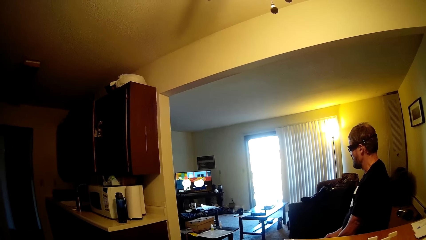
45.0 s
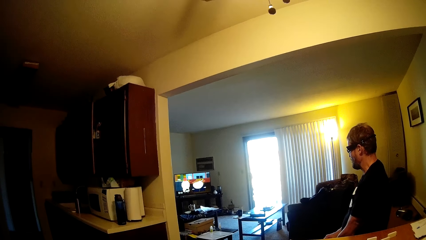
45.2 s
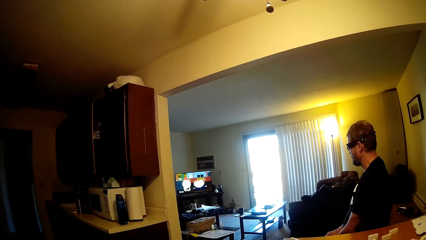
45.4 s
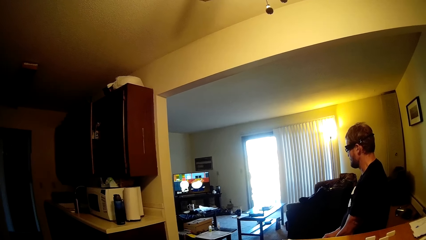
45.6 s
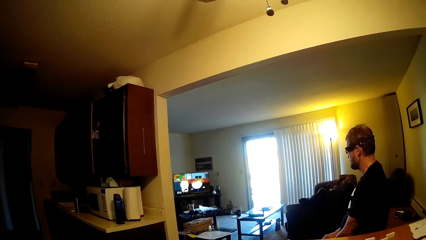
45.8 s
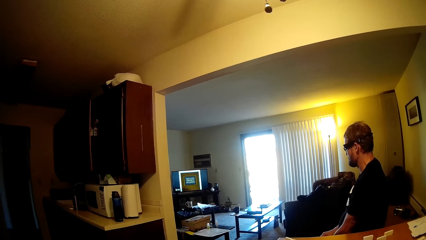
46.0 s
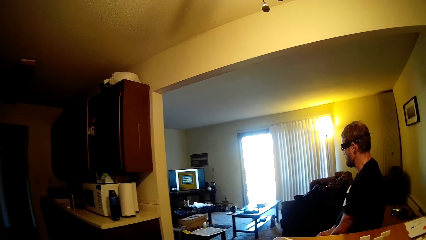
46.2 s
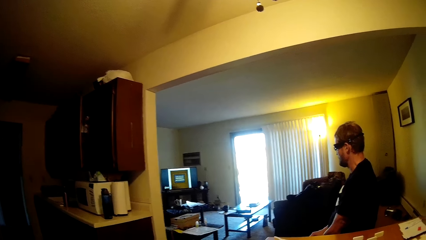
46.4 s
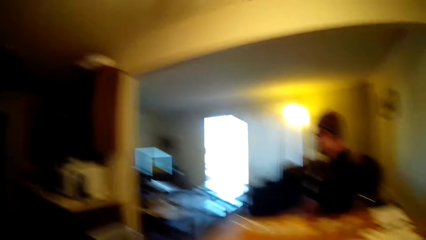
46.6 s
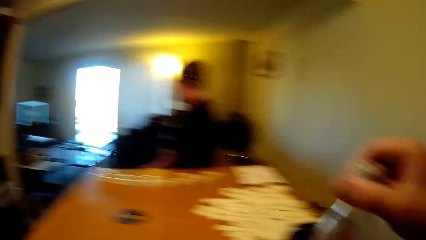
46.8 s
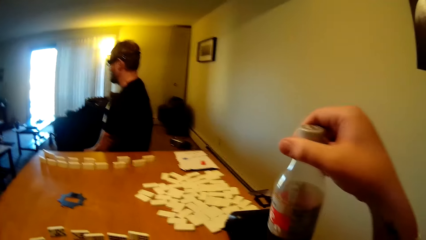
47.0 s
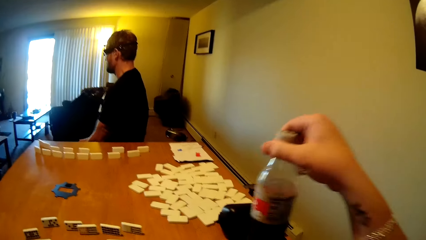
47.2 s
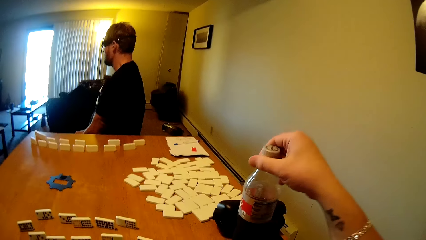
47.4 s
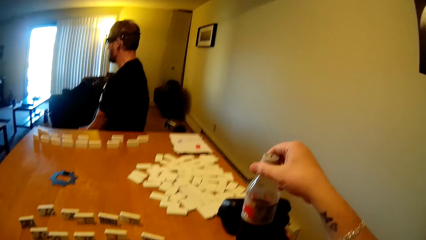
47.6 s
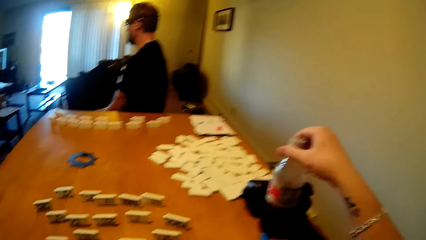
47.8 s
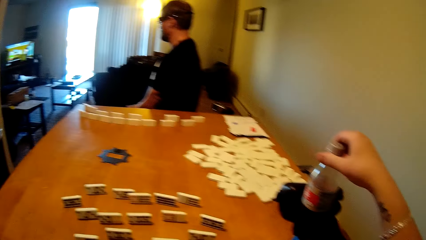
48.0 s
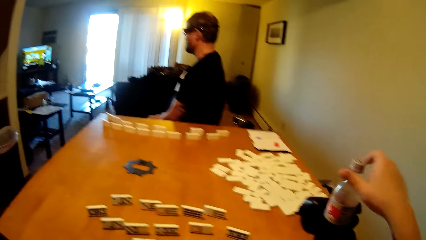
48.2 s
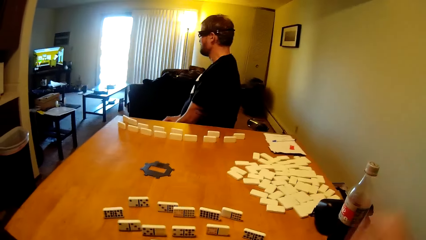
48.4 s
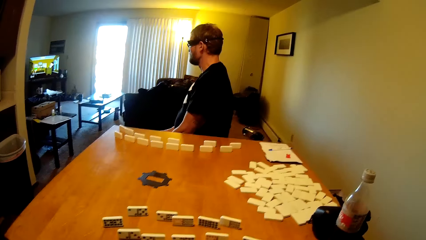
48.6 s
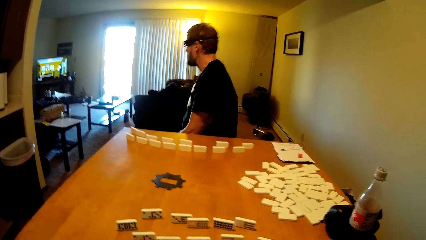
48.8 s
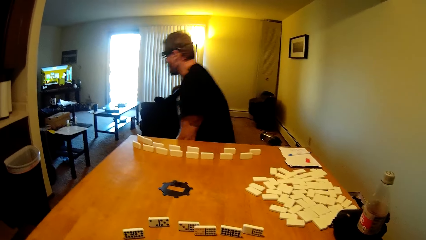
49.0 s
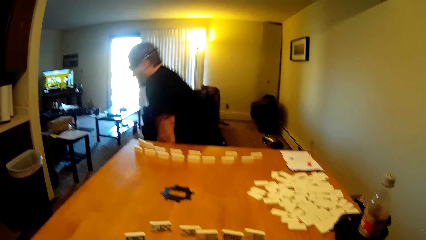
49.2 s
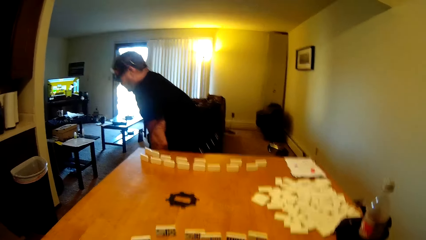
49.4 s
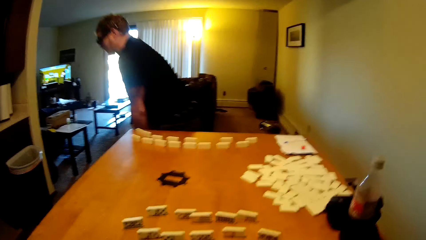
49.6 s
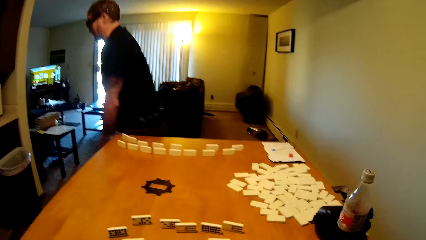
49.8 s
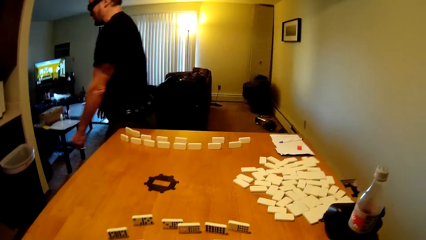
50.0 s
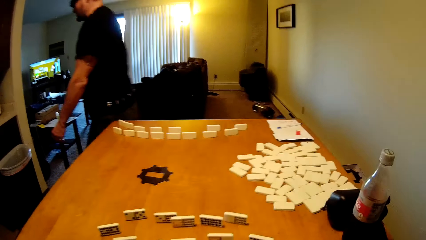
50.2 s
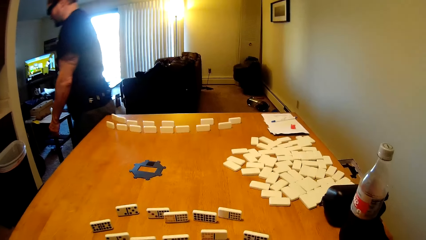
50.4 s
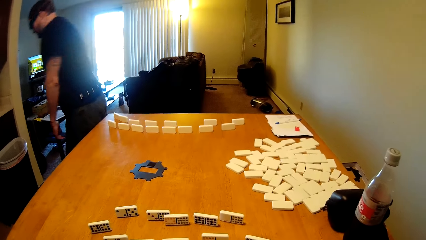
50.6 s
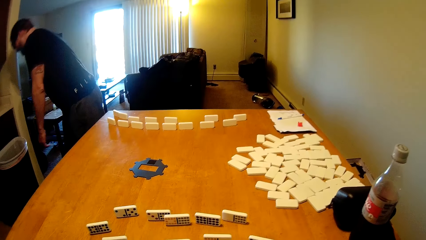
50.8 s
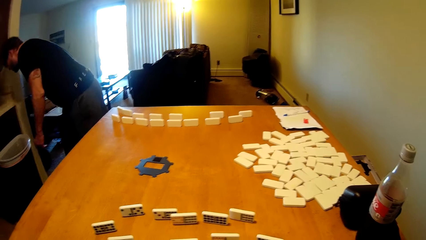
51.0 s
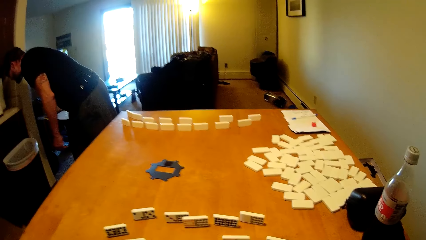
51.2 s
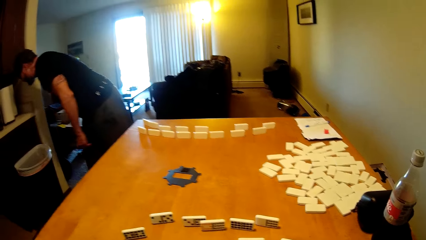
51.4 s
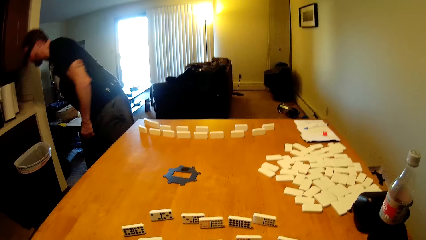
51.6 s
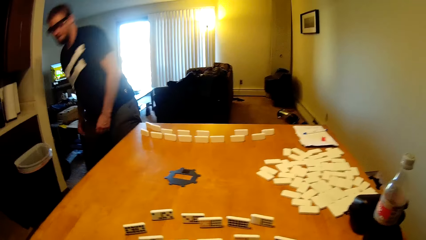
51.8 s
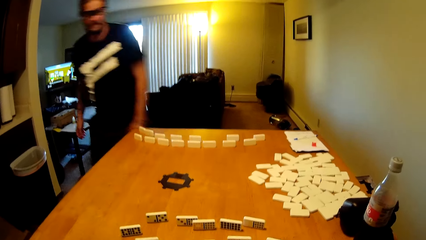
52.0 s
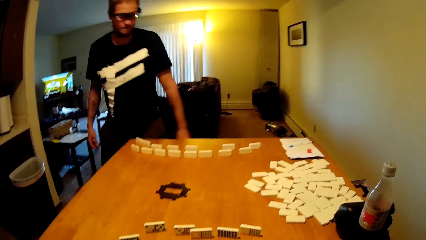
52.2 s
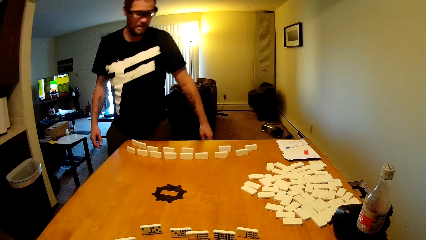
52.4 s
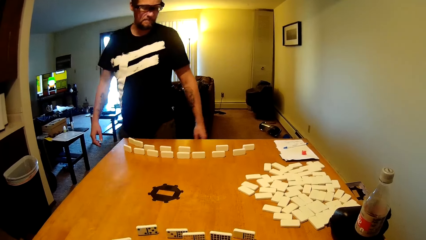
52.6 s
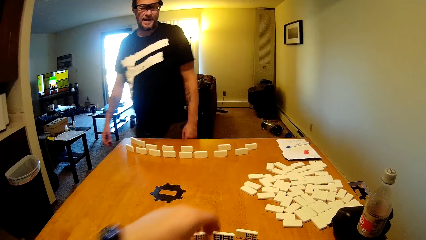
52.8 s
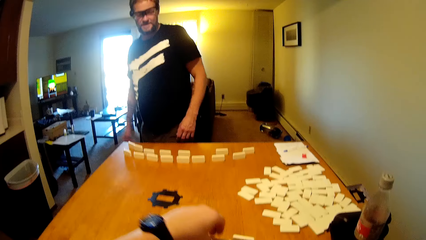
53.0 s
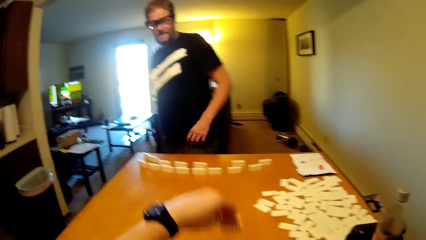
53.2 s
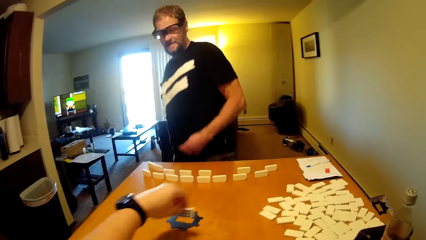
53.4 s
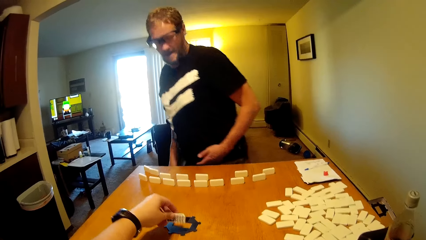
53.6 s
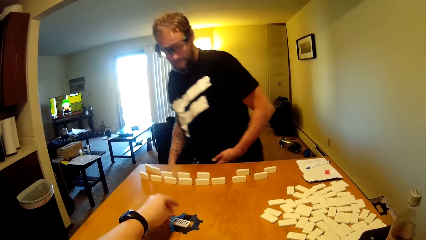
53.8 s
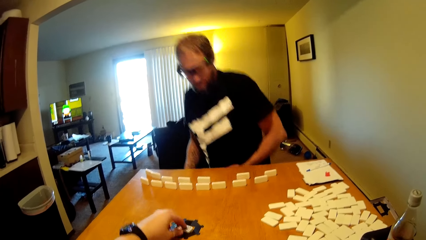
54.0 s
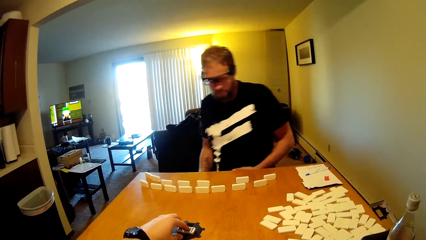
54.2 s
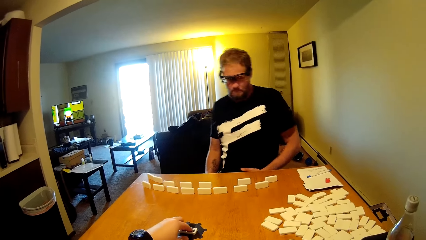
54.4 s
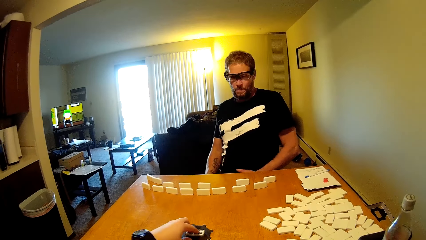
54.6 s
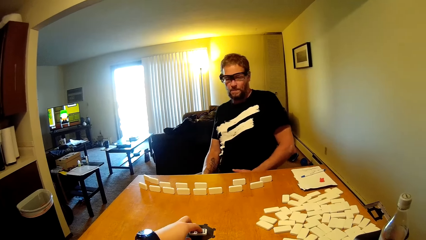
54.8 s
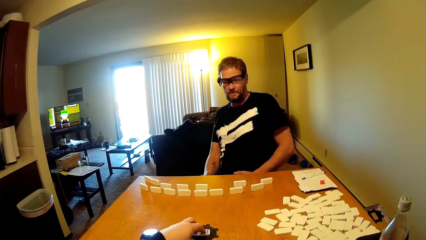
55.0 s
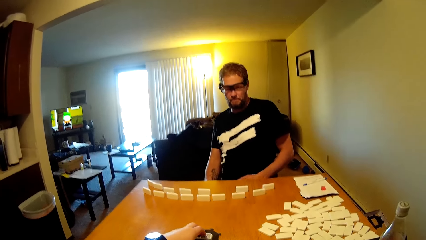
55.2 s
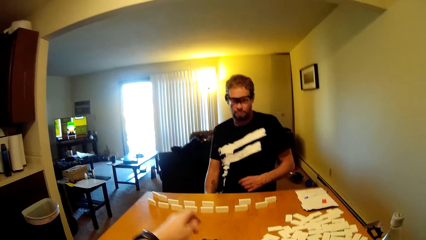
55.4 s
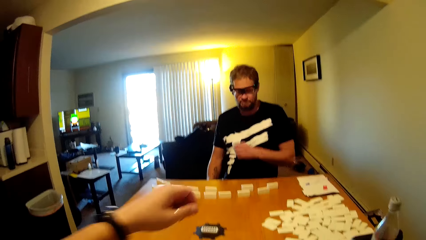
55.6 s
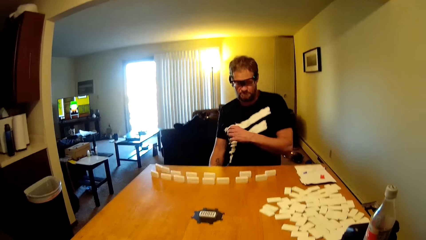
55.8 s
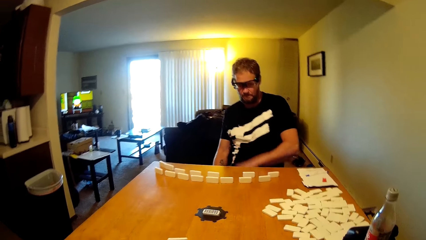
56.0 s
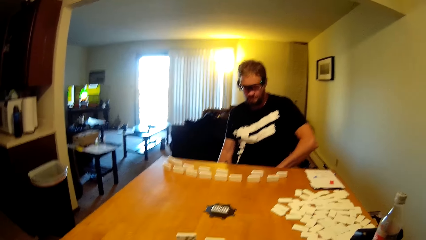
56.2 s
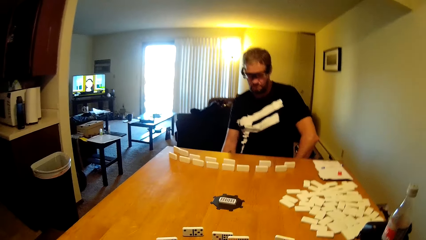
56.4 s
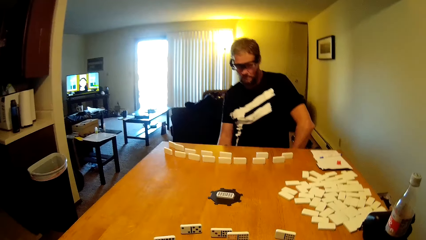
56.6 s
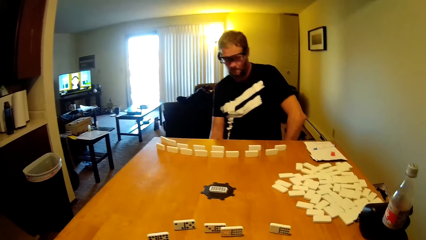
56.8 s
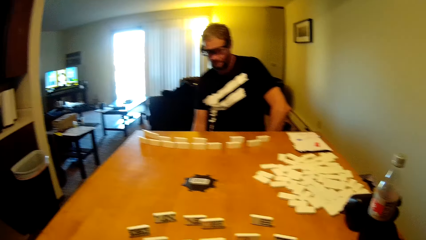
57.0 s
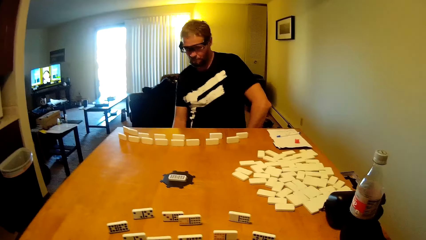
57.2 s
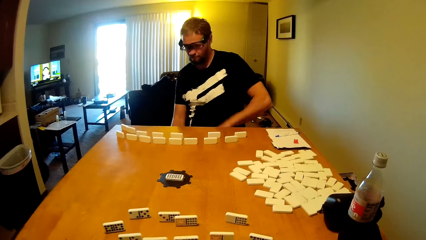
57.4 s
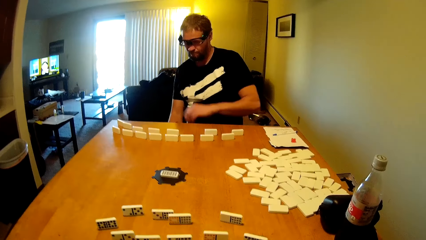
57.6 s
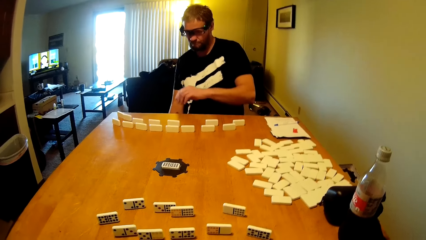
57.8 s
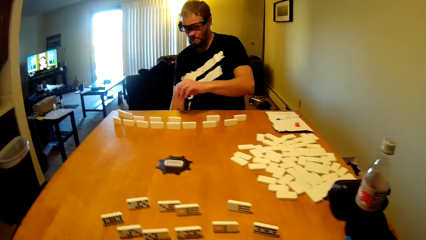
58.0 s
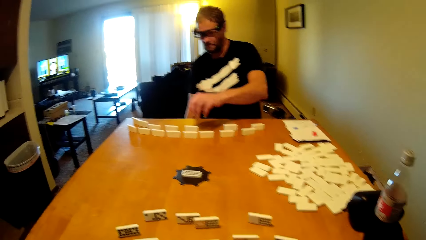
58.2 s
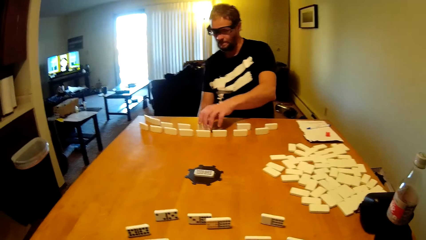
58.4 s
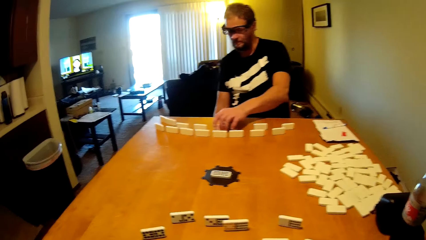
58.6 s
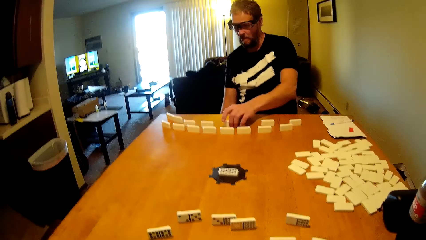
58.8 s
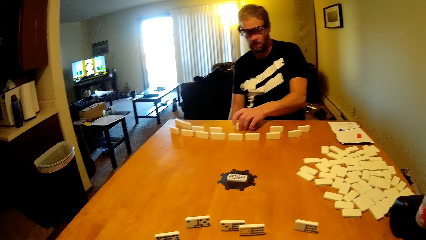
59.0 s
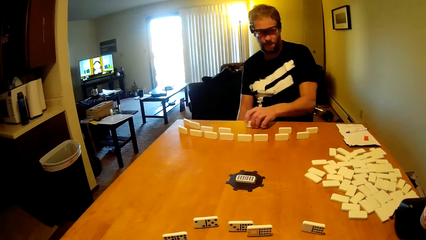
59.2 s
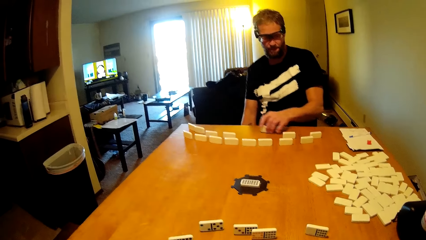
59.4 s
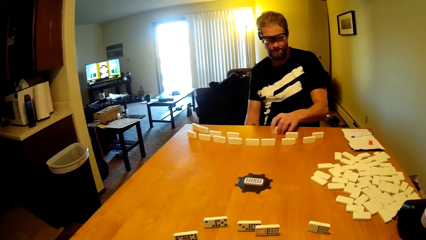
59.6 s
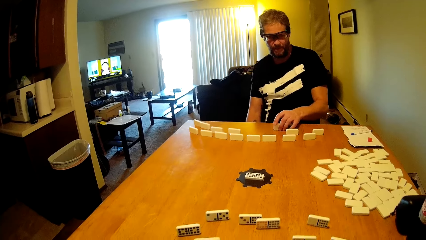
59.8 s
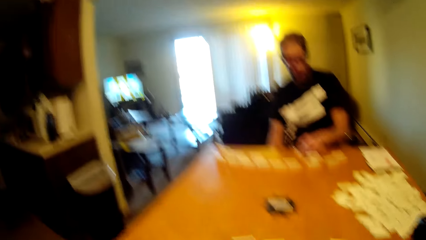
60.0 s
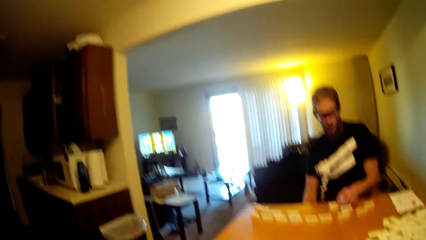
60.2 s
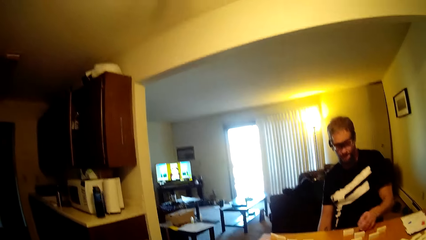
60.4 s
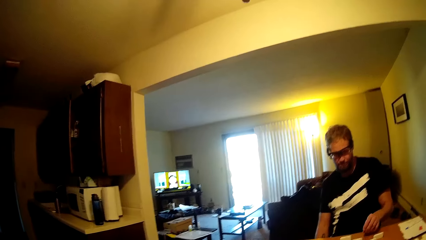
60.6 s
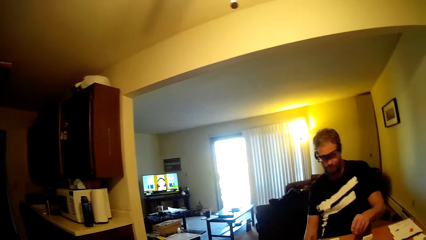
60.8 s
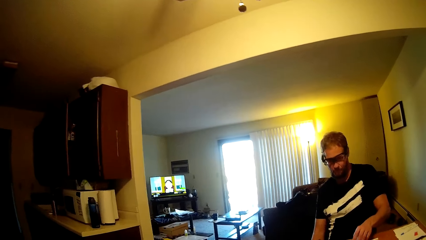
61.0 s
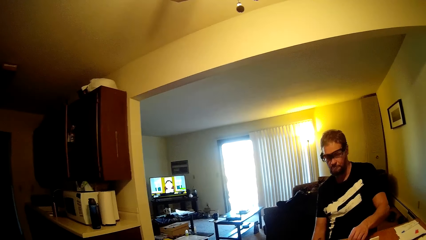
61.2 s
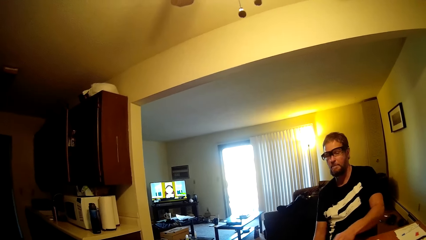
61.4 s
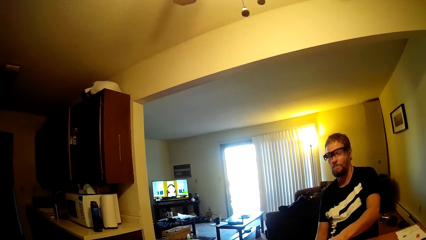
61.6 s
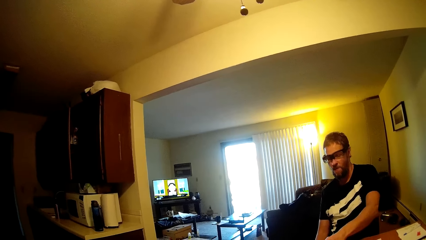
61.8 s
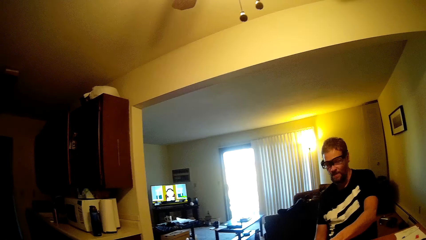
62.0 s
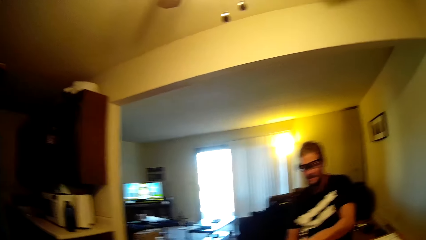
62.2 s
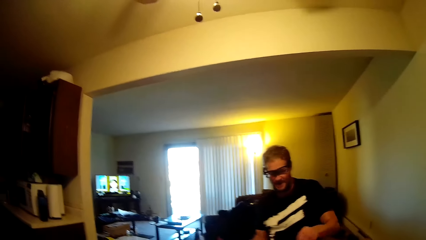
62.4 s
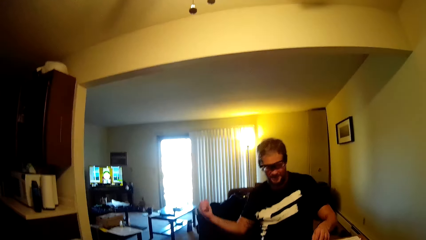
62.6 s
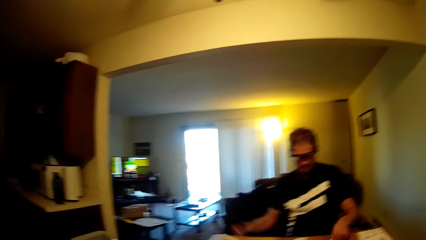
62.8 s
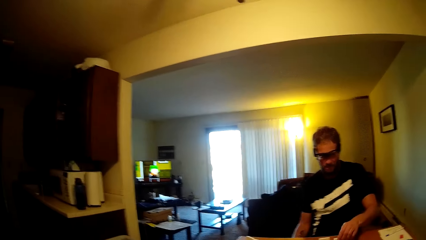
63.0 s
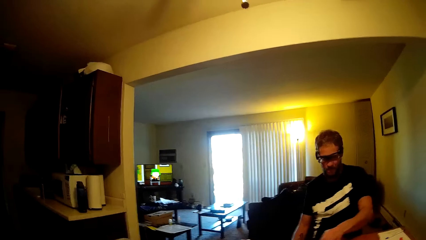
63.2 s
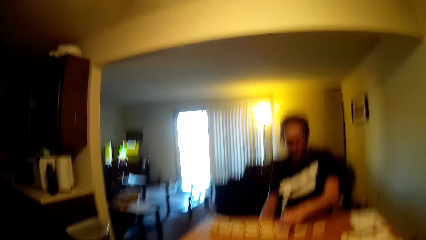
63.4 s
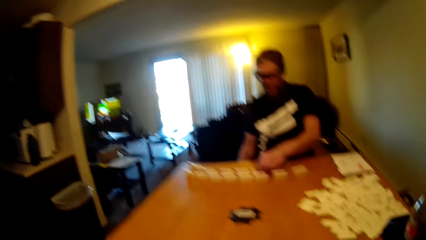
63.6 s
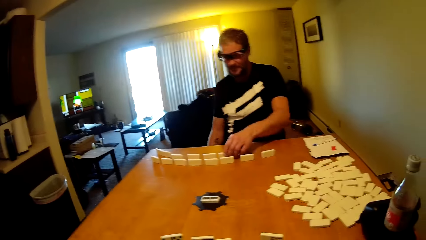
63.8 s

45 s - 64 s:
The camera wearer places the bottle on the table. A person moves in the room. The camera wearer talks in the room. The person stands up, spits the saliva and talks to the camera wearer in the room. The person sits on the chair. The camera wearer plays the domino tile. They take the dominoes card. The person plays the domino tile, takes the dominoes card, puts the dominoes card on the table and talks to the camera wearer.
